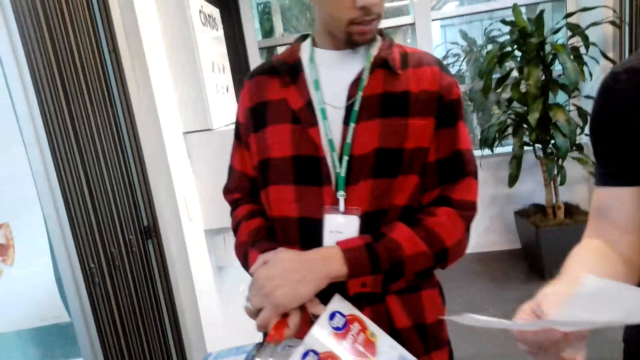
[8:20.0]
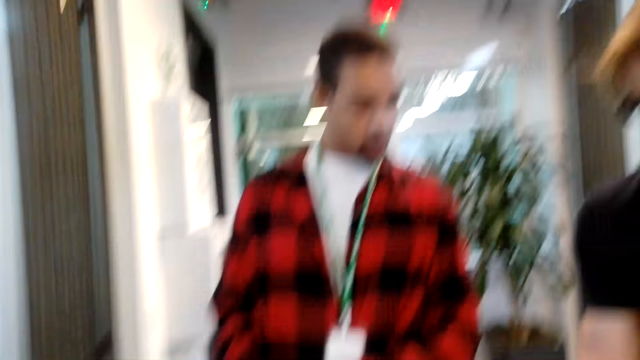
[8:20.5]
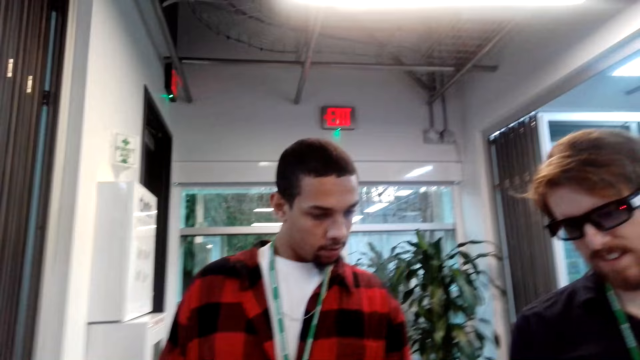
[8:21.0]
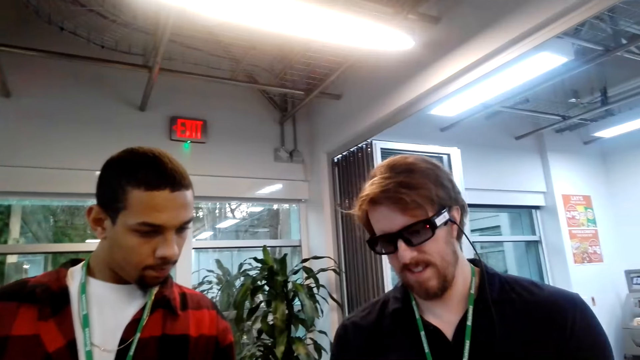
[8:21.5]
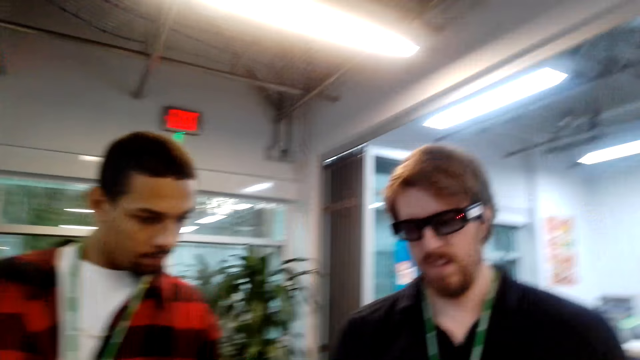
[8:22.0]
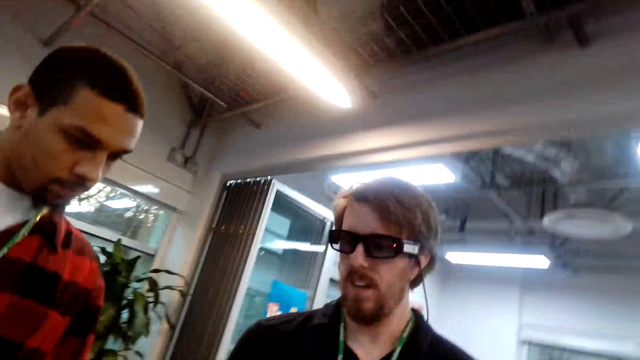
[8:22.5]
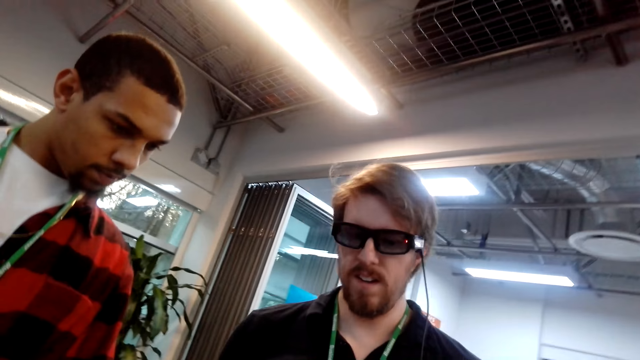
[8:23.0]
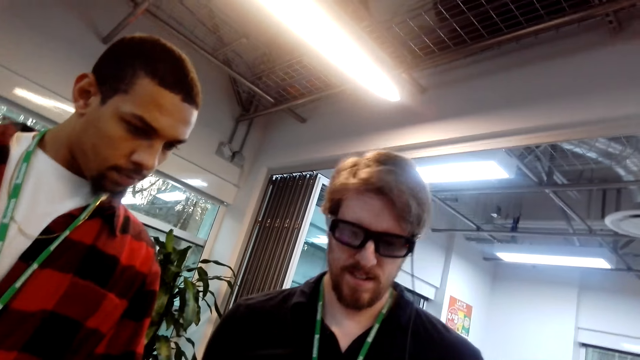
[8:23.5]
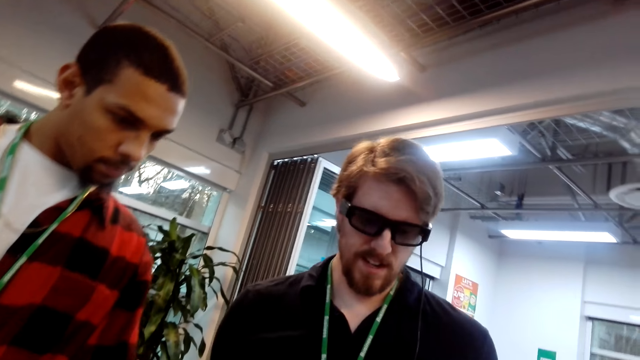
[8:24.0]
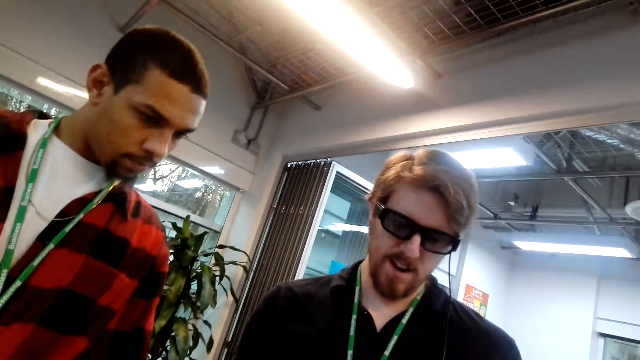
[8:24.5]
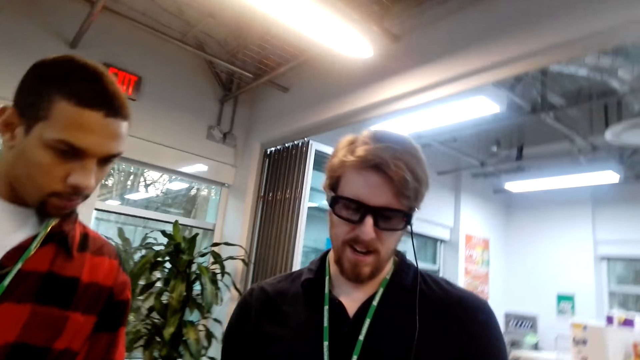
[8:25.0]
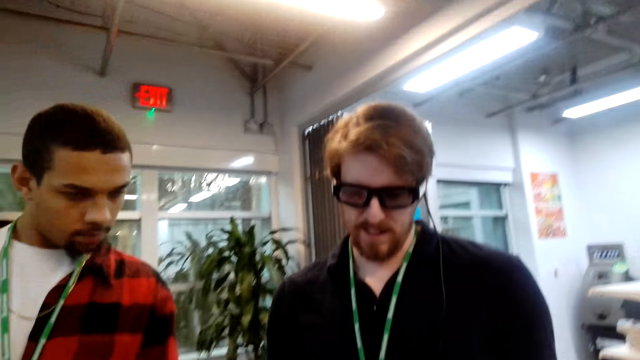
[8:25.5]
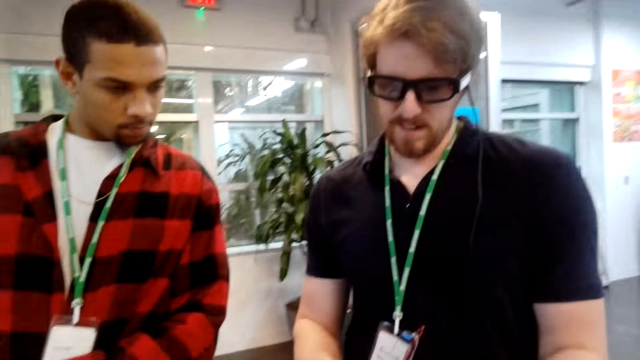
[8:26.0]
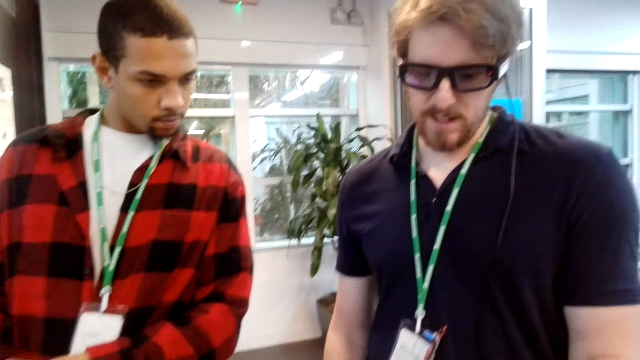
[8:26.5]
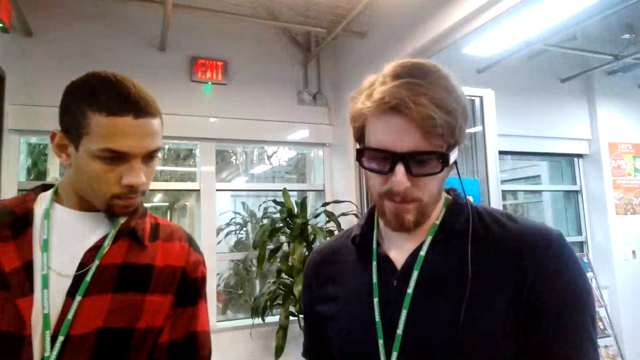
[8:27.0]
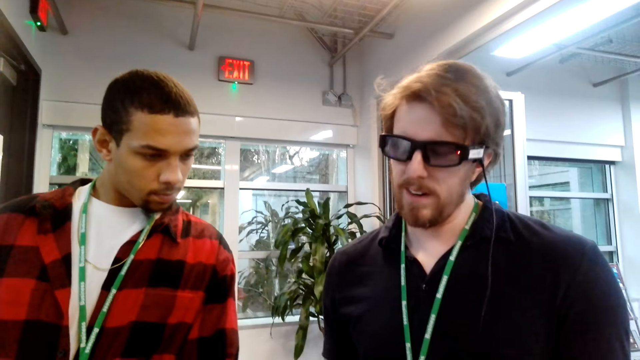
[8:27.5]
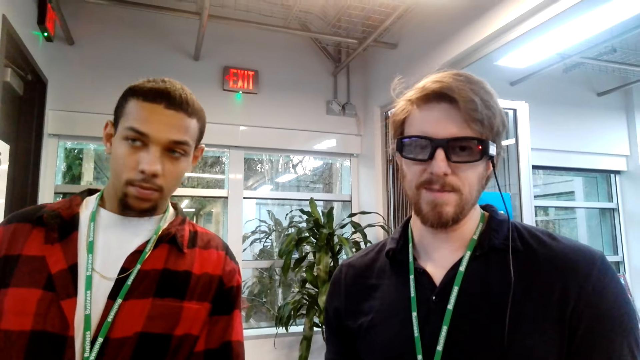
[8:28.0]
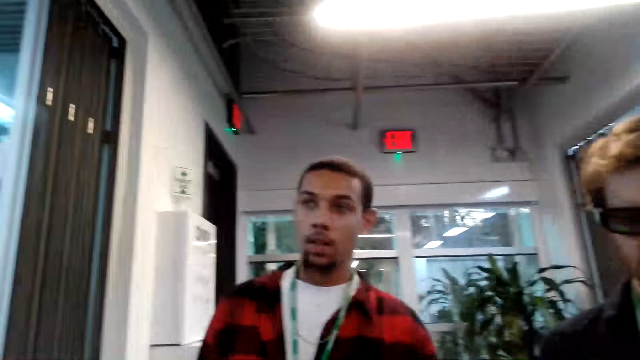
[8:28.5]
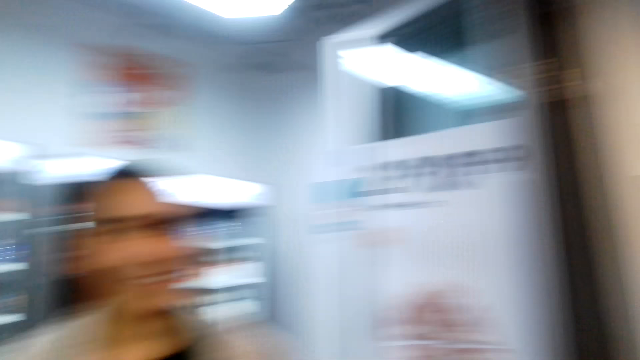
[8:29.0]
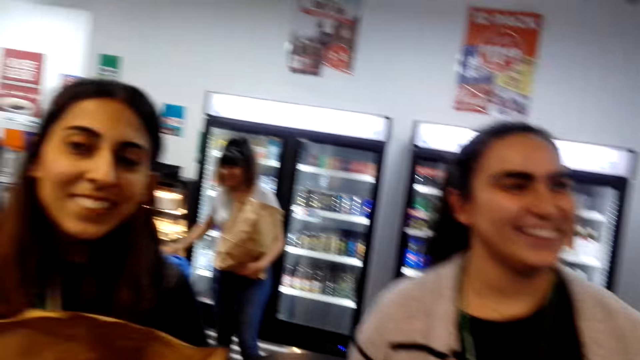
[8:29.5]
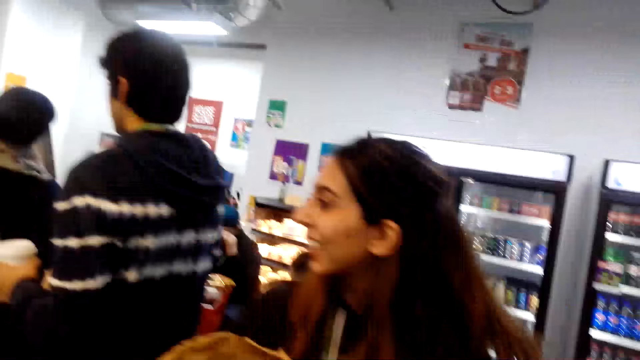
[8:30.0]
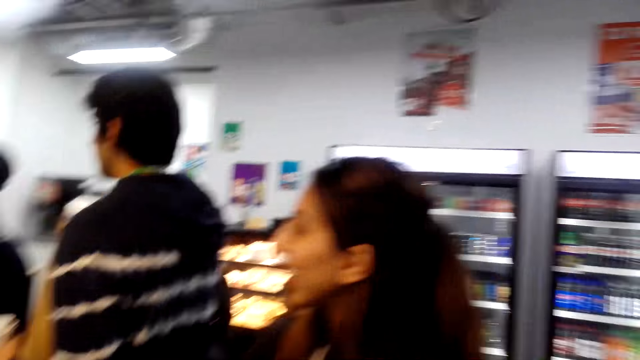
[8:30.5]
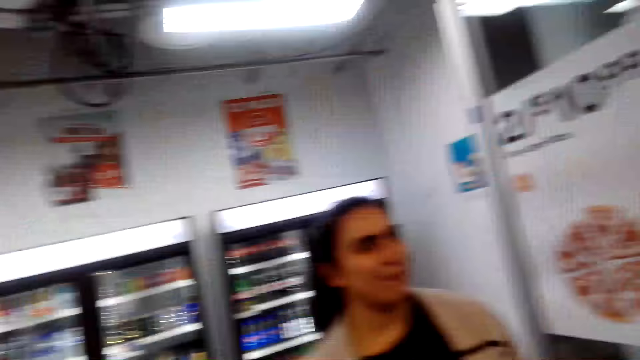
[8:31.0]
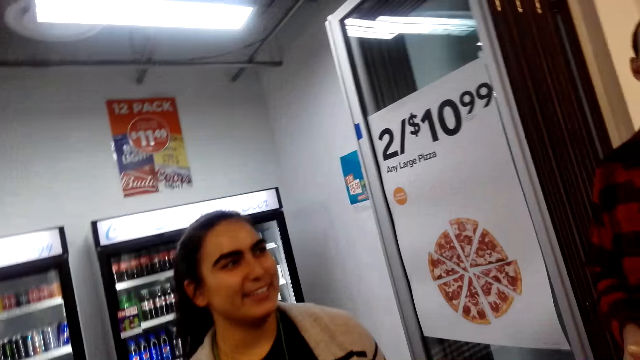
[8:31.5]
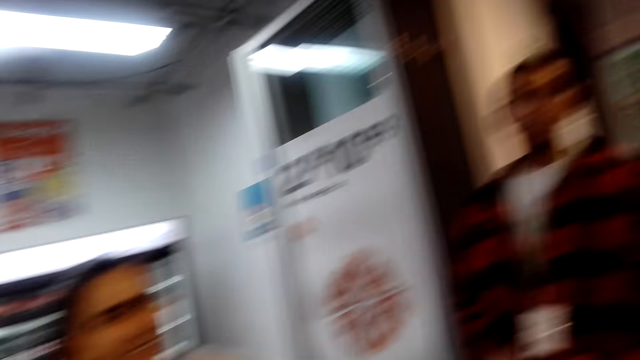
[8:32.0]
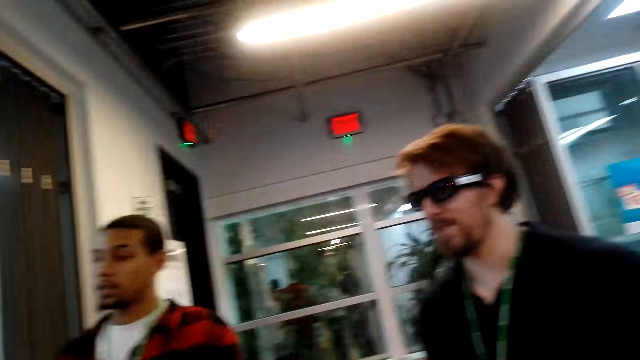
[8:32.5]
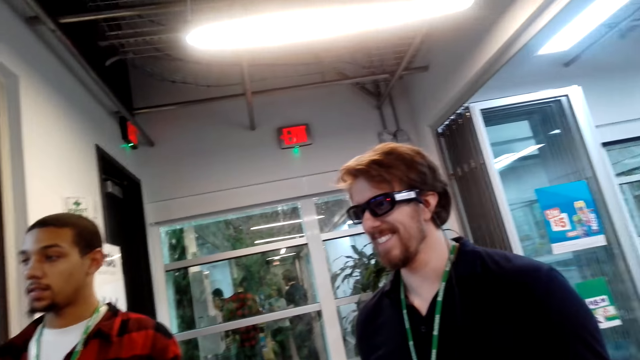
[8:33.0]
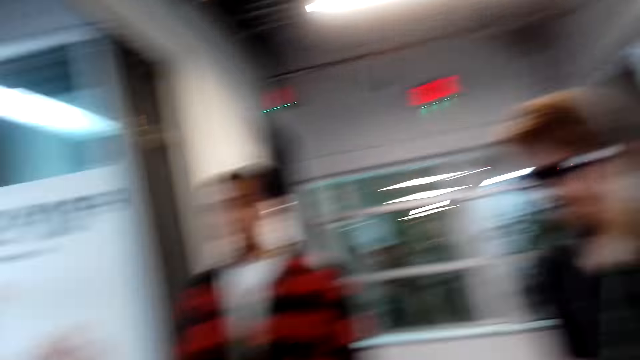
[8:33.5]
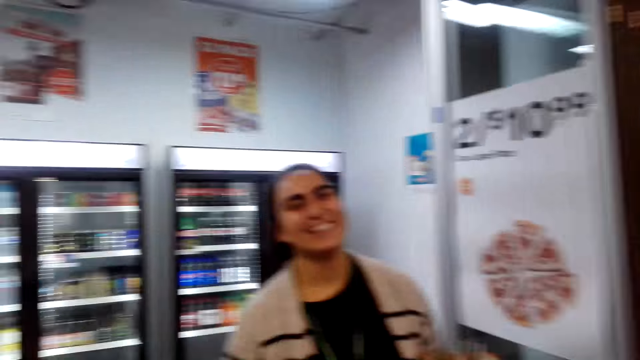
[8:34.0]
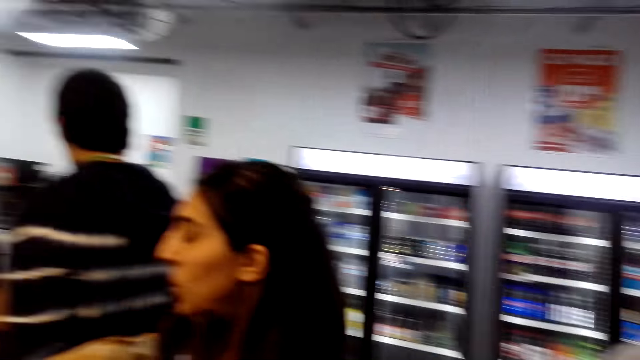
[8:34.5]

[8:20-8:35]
The camera wearer interacts with a man. They speak to the man. The man speaks to the camera wearer. The camera wearer speaks to the man. They look around. The man speaks to the camera wearer.

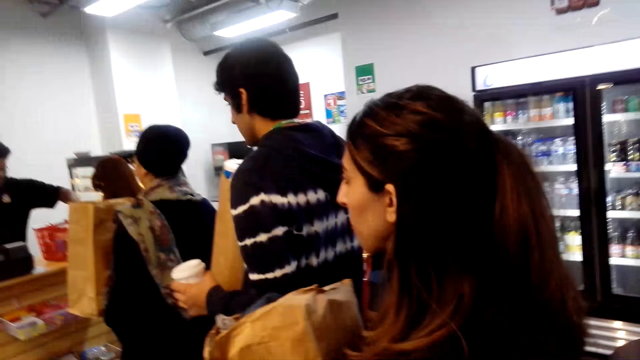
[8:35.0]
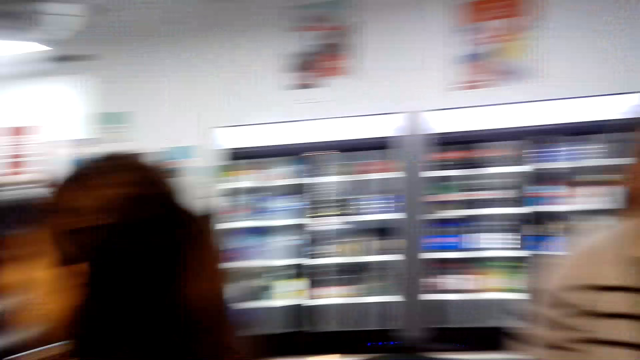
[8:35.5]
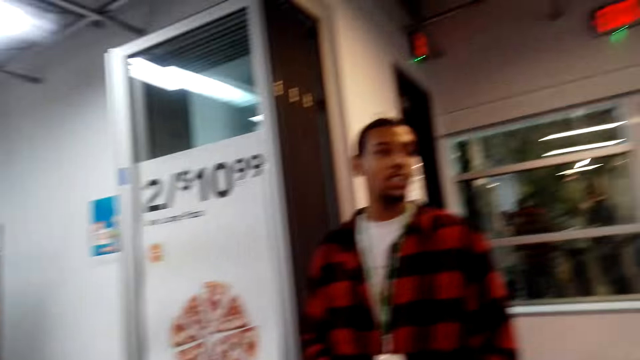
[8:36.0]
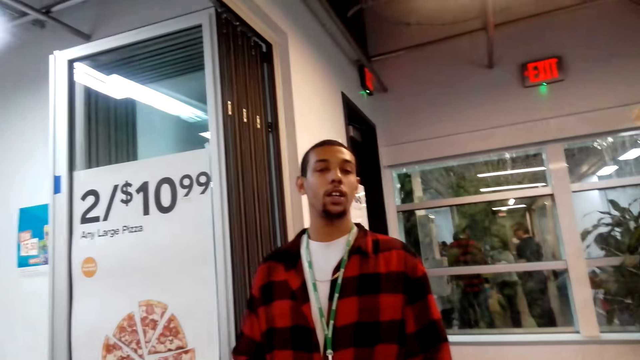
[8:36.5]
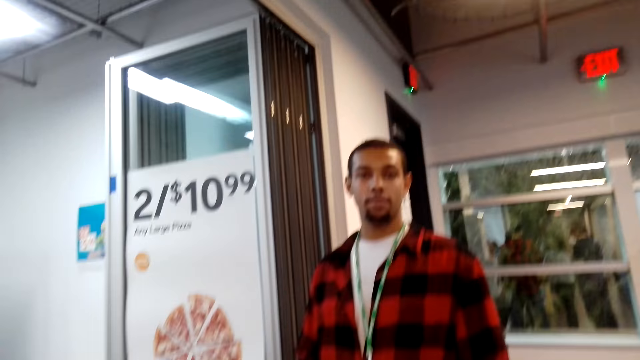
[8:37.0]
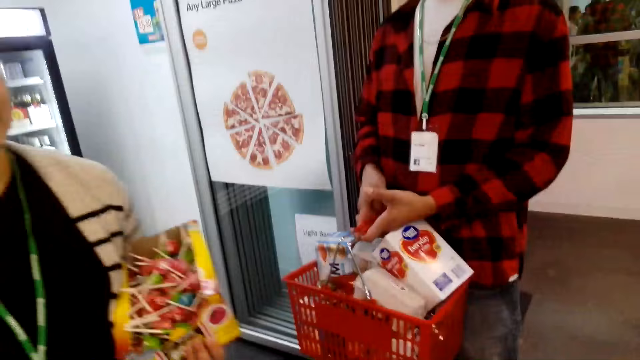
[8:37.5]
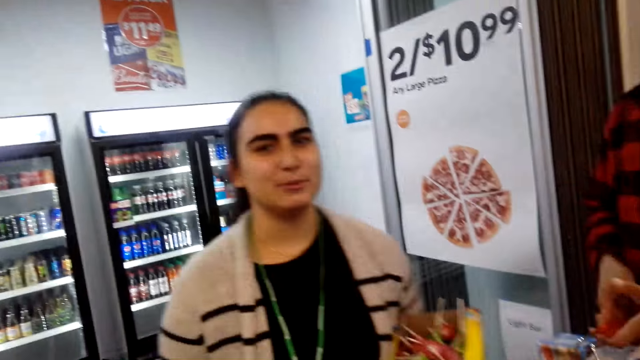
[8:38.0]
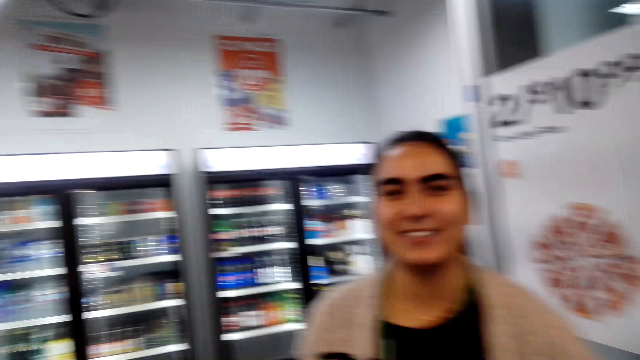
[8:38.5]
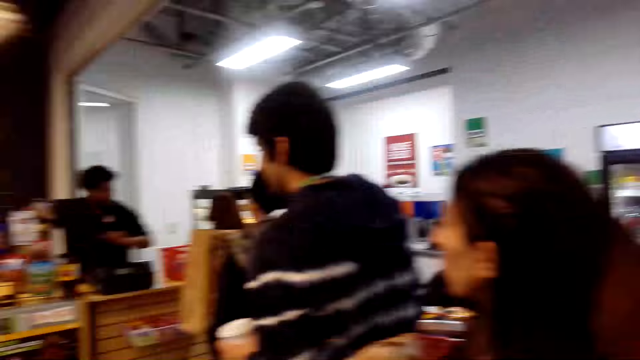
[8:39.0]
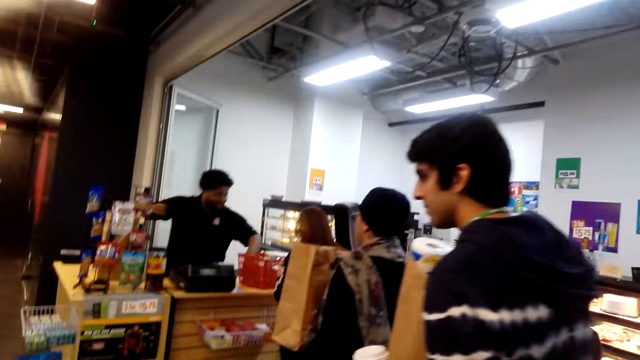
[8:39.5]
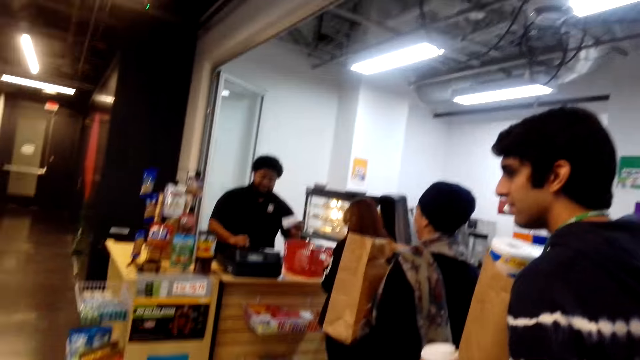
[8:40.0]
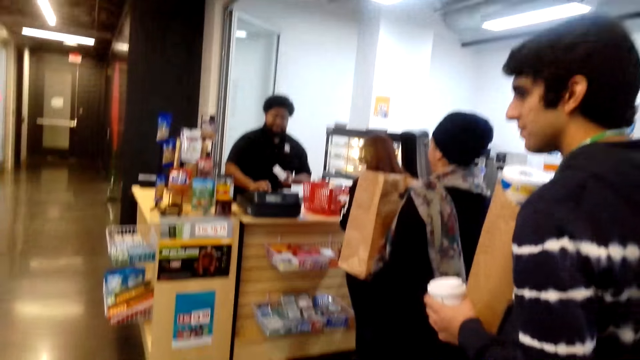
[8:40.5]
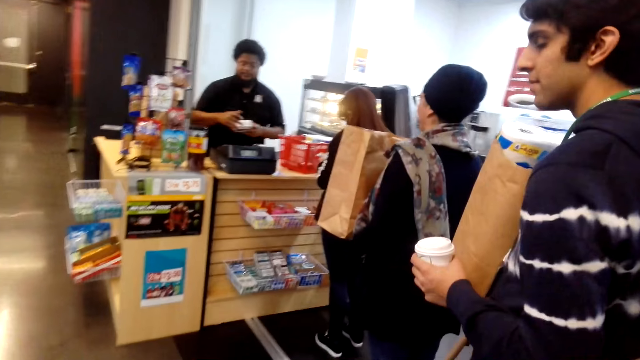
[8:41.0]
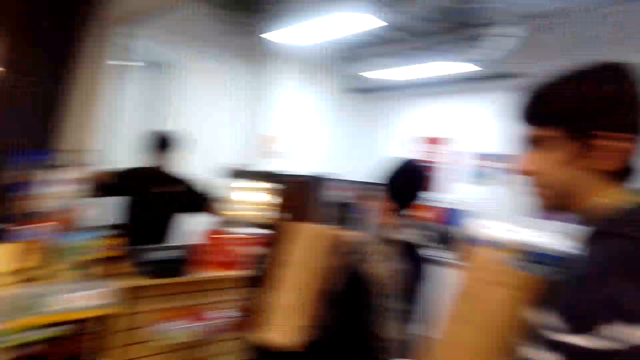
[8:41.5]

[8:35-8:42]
The camera wearer looks around the supermarket. A woman speaks to a man. The camera wearer looks around the supermarket.
